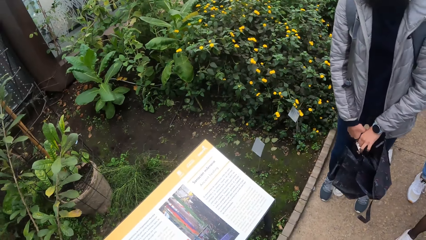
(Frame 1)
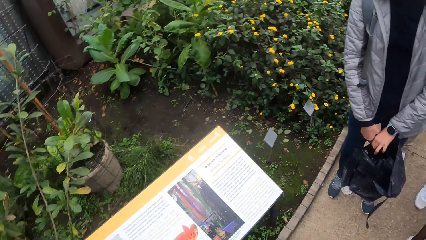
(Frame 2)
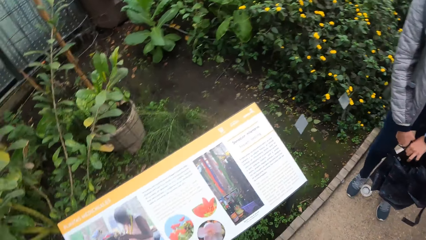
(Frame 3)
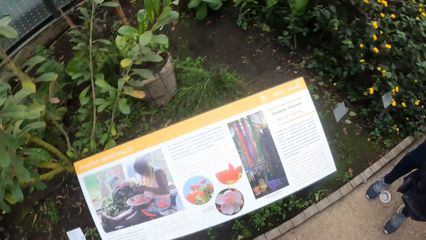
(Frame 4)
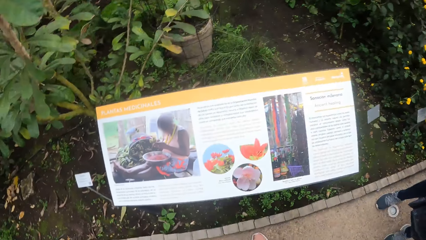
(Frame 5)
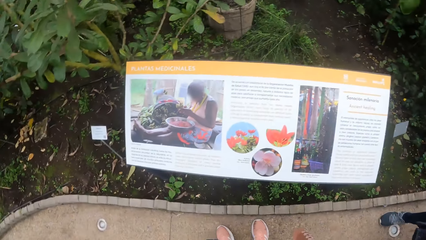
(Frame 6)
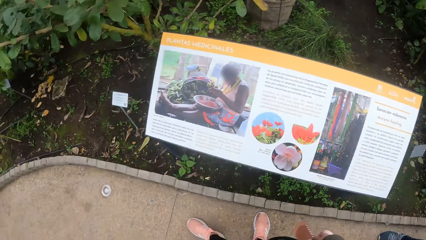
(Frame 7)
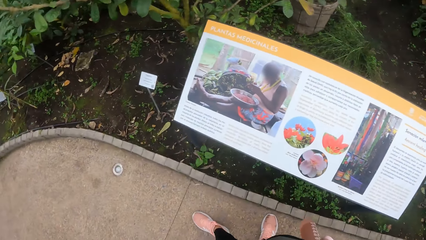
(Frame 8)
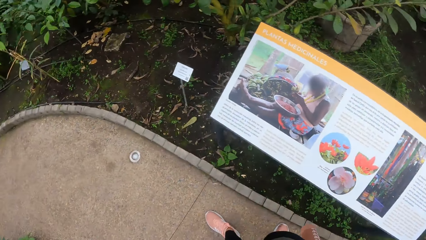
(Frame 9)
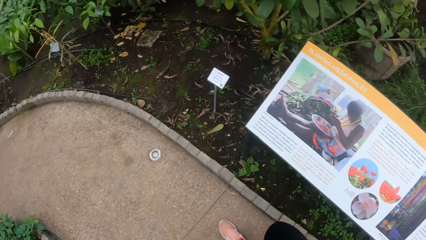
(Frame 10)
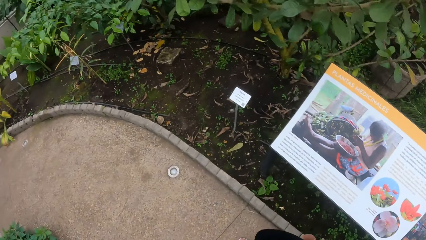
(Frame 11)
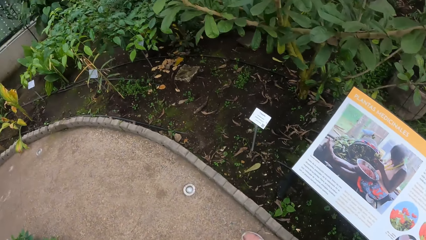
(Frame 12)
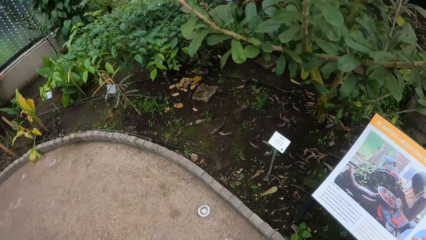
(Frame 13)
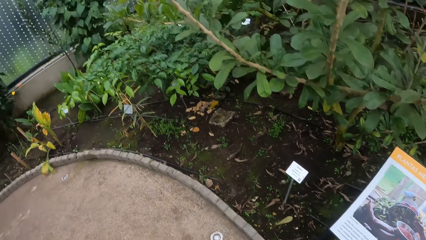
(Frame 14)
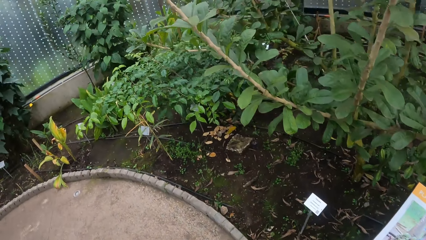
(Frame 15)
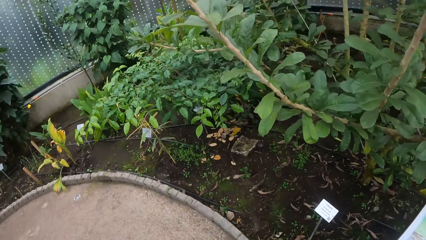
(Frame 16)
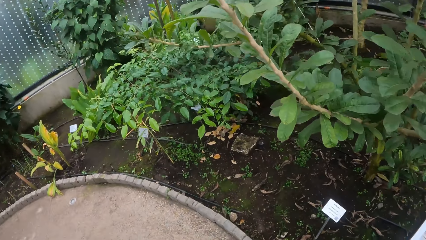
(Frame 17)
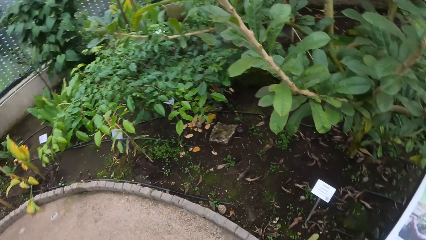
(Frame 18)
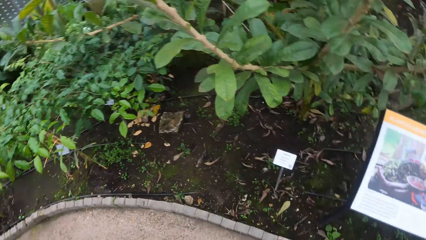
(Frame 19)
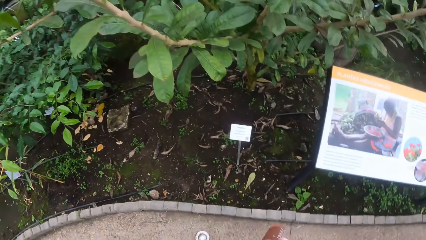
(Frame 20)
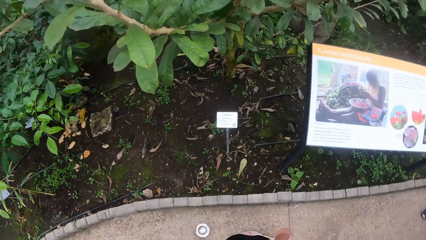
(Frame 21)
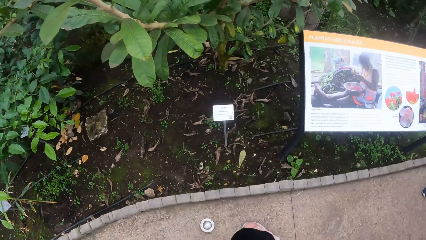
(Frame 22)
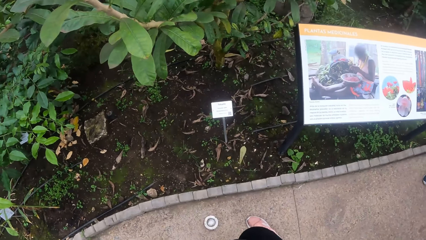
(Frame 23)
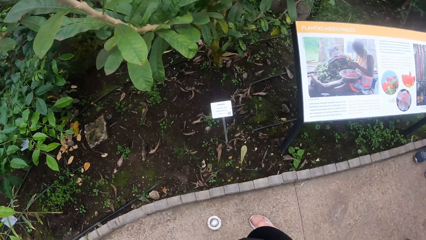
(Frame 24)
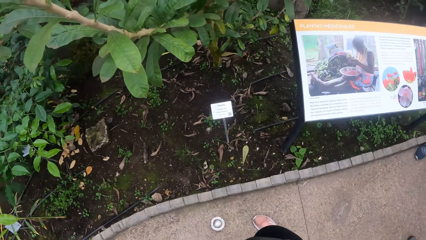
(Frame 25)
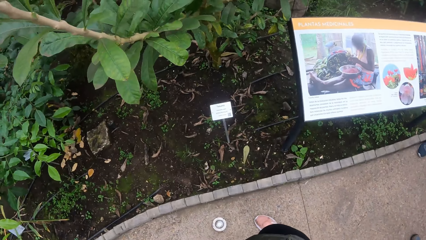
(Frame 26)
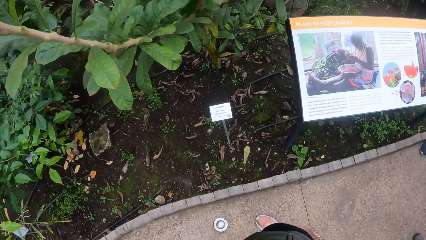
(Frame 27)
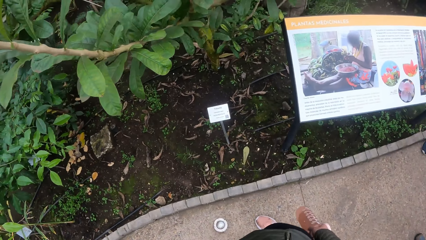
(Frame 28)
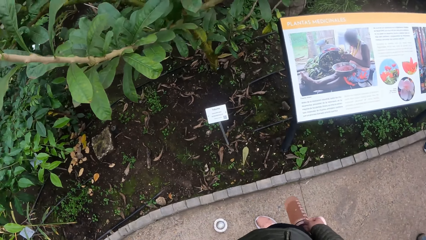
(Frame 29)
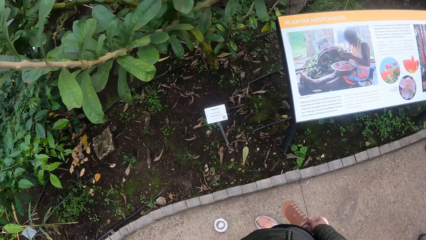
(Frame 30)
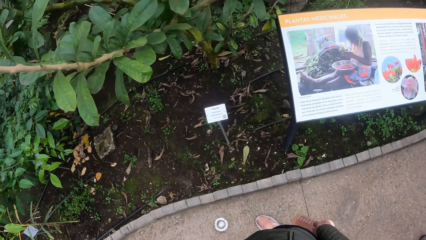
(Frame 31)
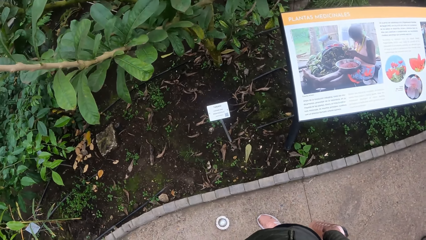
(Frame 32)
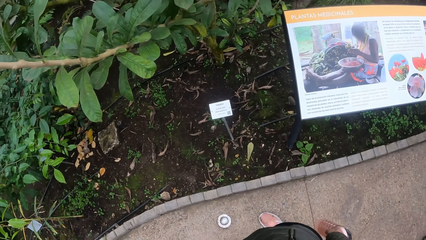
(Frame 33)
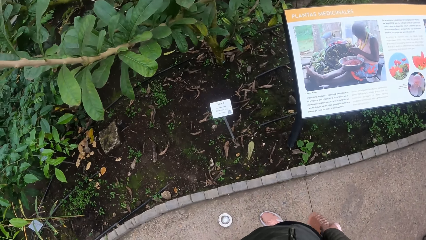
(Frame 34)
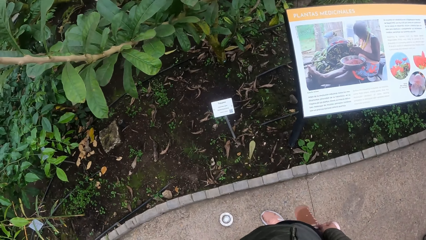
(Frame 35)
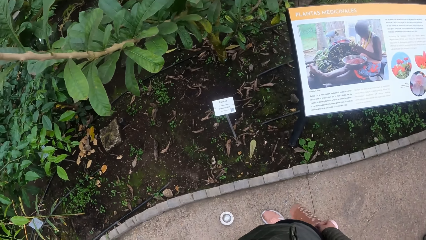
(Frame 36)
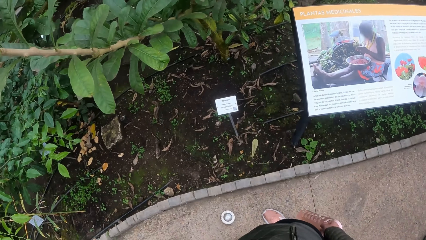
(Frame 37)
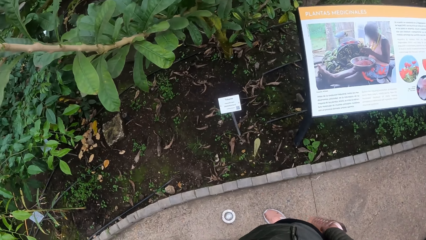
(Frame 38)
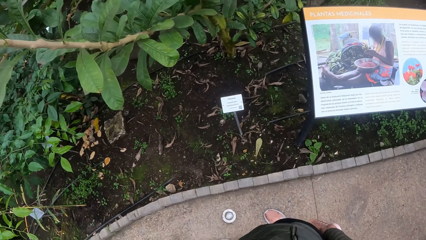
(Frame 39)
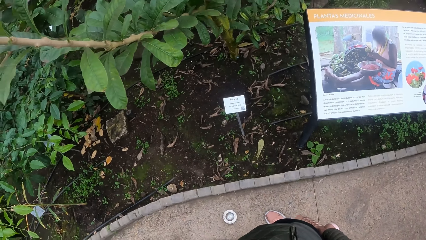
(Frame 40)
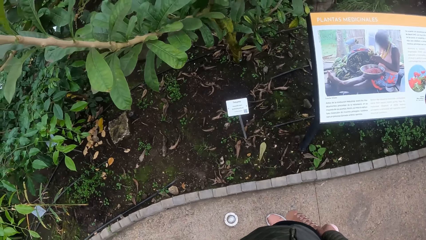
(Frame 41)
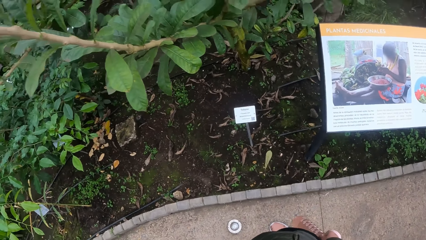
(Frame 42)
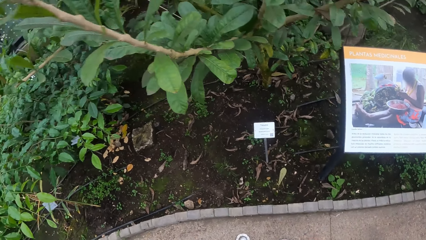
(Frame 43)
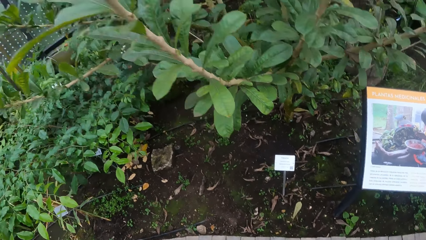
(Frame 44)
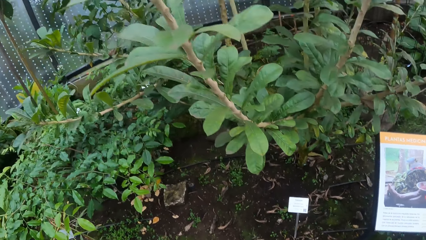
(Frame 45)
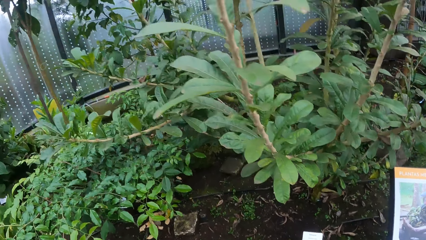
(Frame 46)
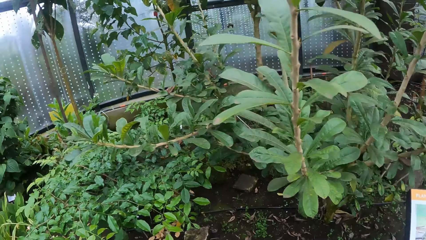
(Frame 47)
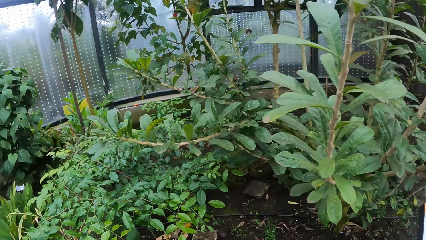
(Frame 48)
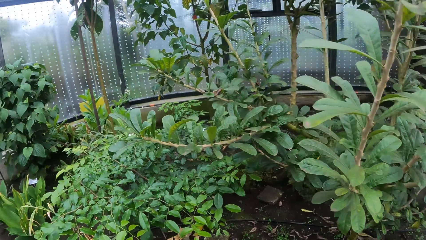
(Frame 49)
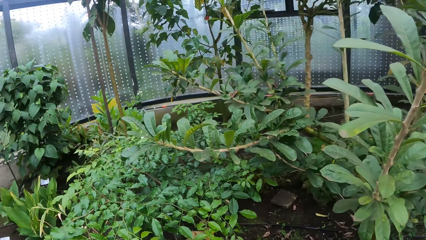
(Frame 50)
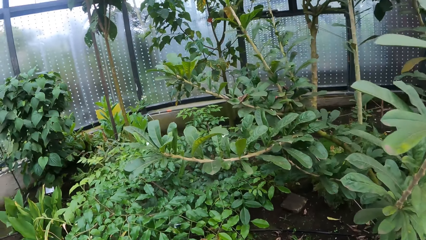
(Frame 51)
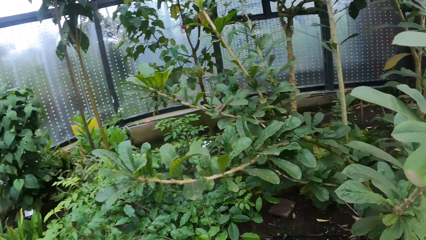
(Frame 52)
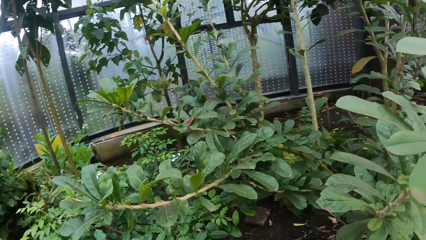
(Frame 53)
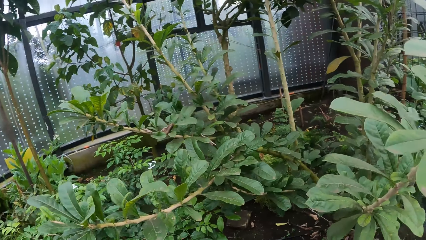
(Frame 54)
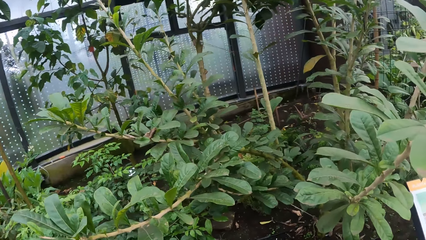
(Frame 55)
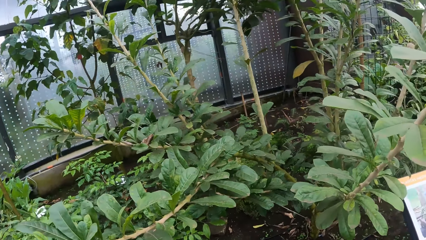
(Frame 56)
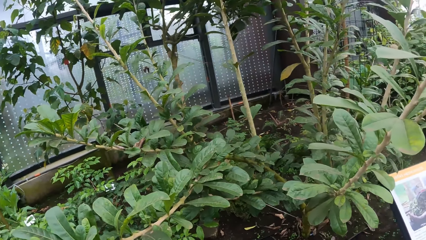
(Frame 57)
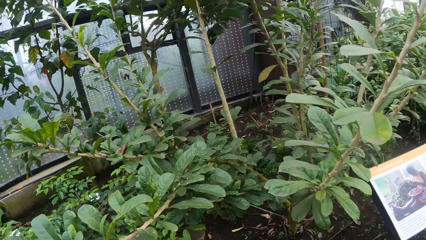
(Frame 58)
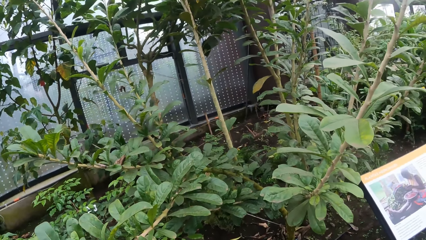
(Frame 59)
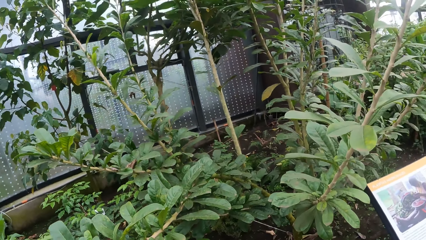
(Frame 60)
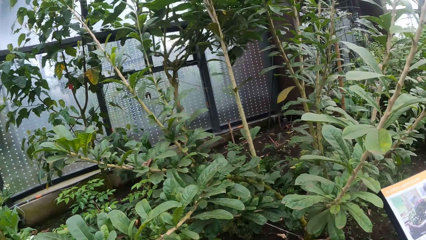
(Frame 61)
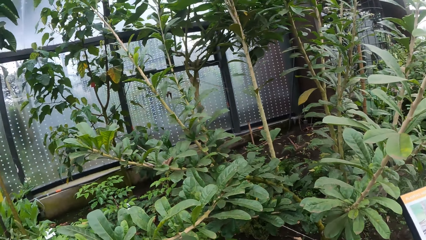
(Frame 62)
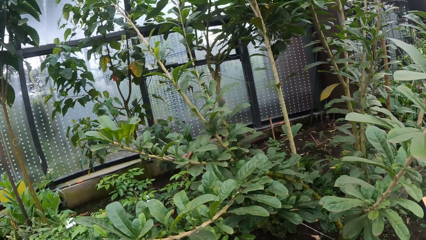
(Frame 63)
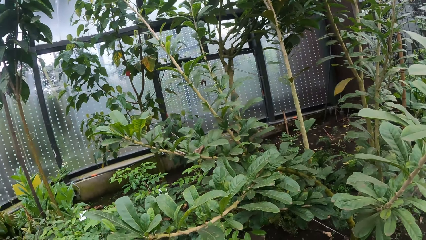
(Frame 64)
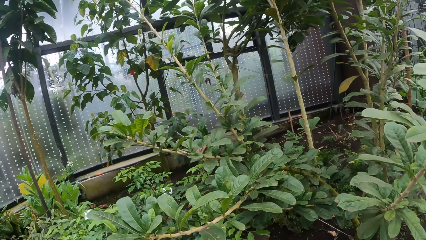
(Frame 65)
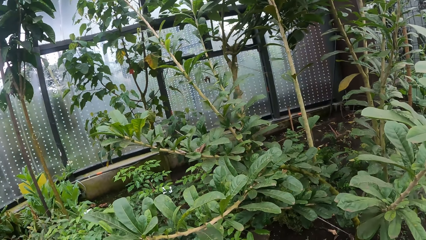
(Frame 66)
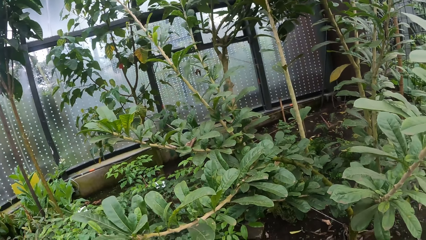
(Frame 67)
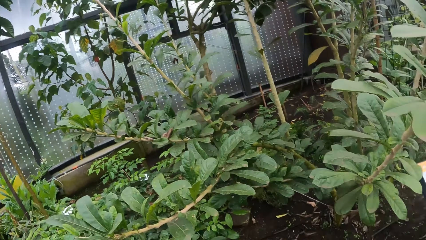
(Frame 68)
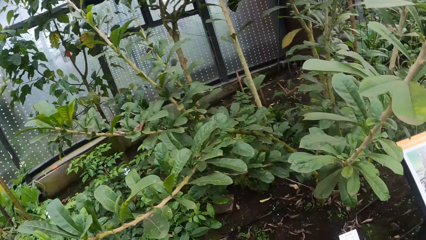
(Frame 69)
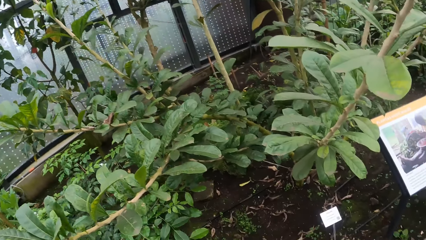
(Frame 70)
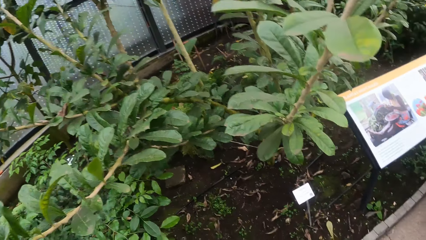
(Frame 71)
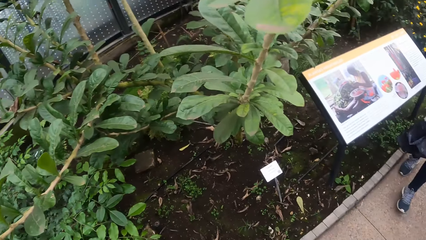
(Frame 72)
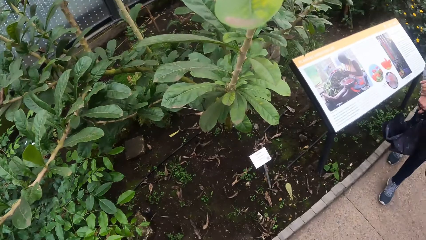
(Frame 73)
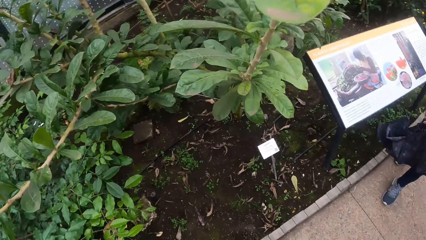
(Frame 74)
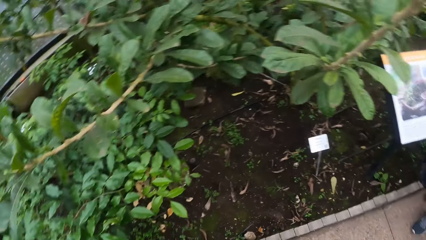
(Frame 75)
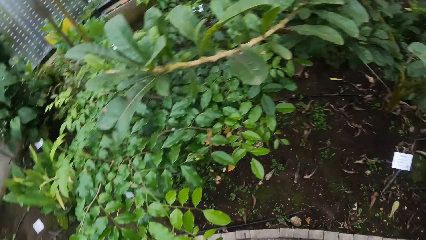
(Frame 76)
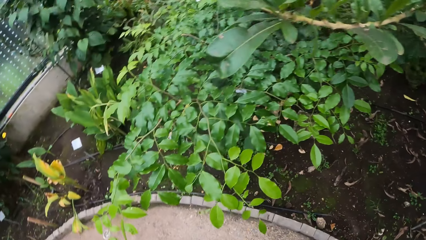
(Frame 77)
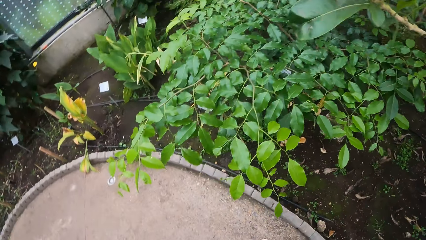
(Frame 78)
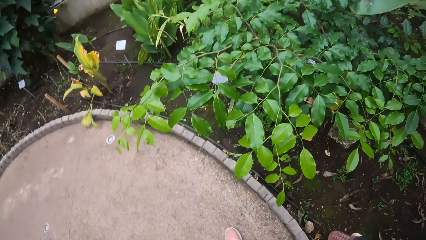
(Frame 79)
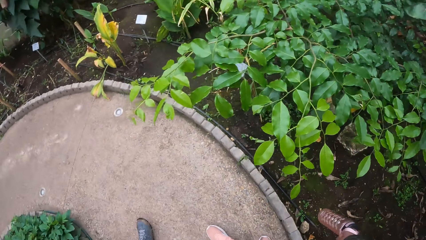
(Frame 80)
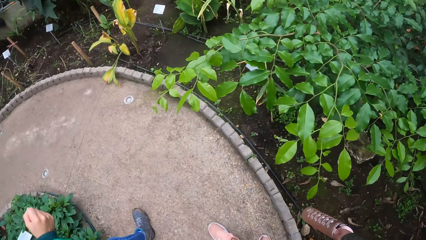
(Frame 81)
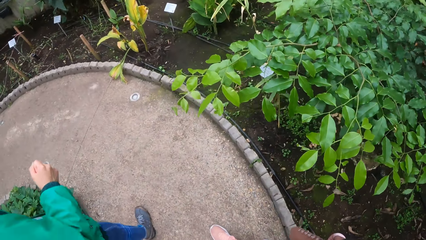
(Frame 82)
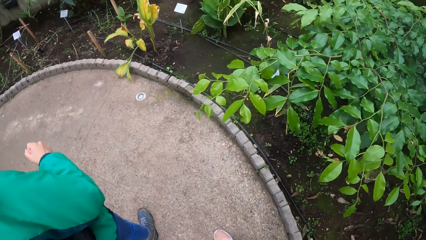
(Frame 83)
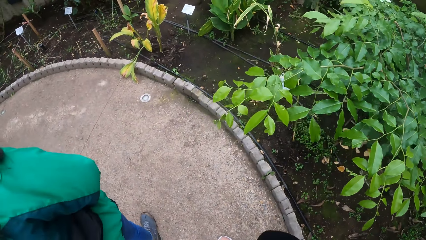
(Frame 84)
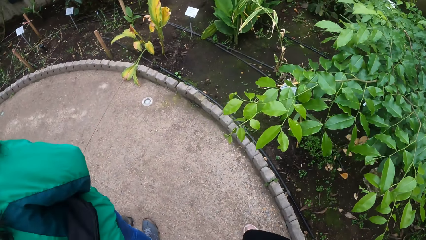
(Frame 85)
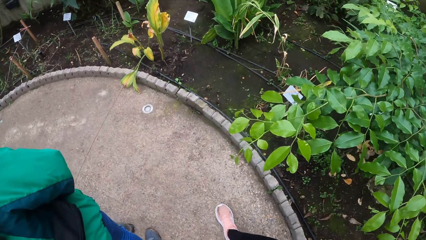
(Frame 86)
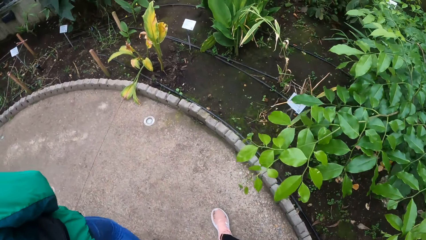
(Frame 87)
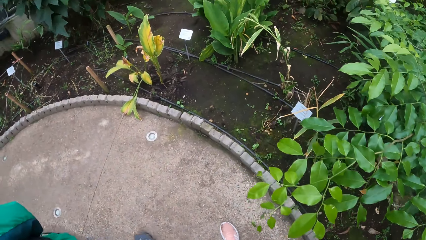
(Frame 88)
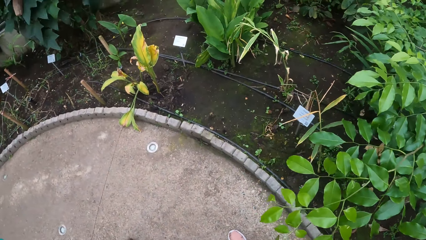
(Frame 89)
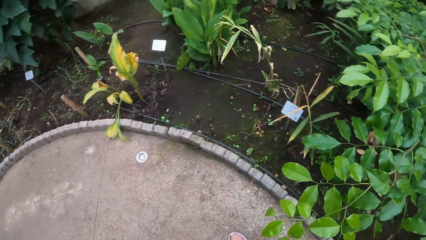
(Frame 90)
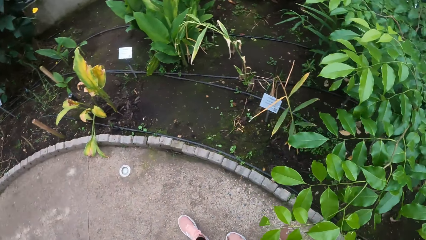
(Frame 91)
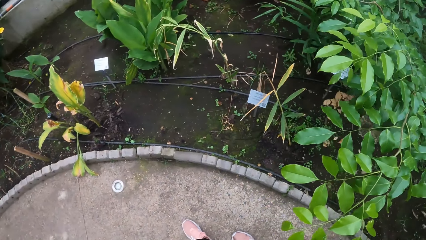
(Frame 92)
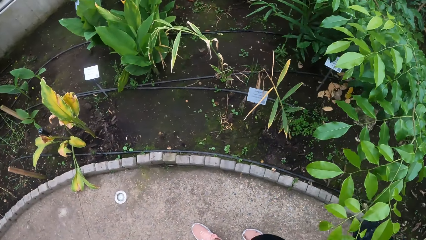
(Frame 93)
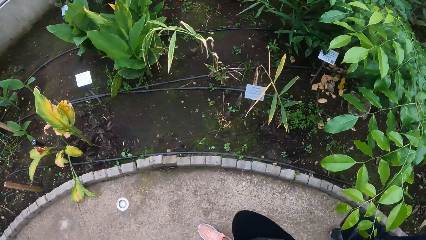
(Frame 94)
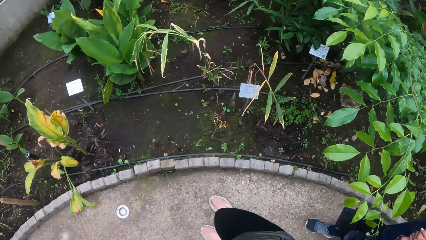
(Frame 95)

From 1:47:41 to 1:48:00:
The camera wearer moves about. They look around.
